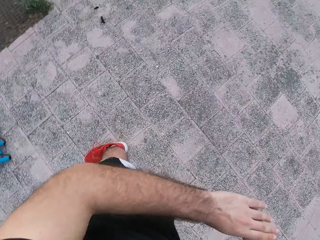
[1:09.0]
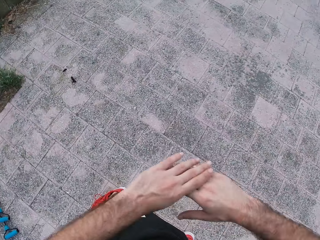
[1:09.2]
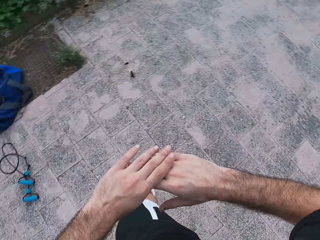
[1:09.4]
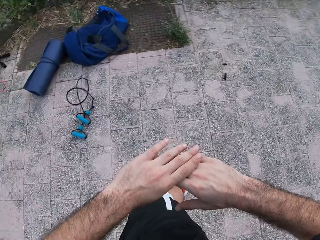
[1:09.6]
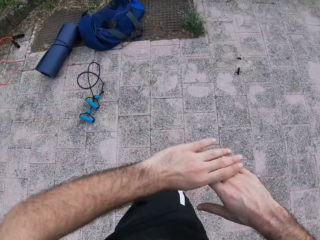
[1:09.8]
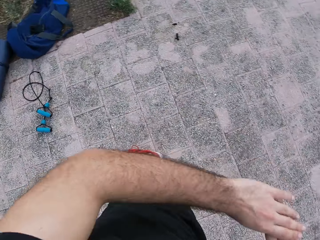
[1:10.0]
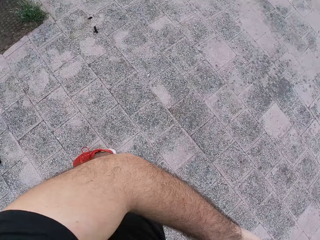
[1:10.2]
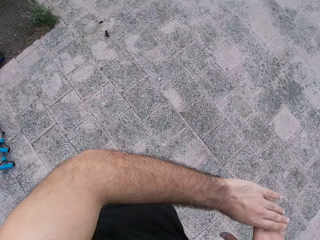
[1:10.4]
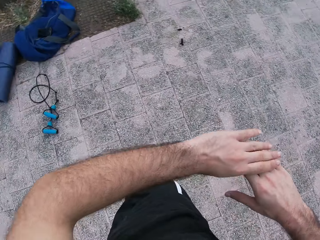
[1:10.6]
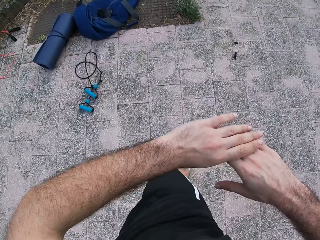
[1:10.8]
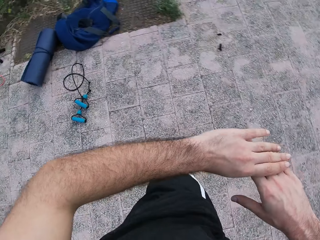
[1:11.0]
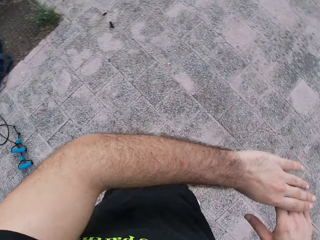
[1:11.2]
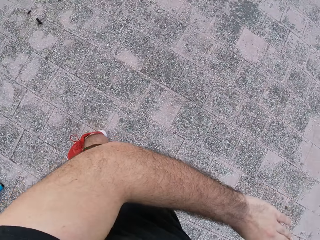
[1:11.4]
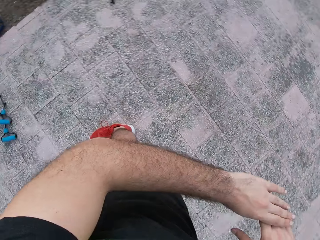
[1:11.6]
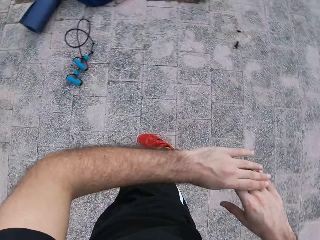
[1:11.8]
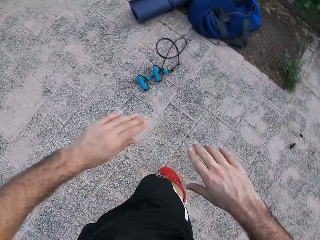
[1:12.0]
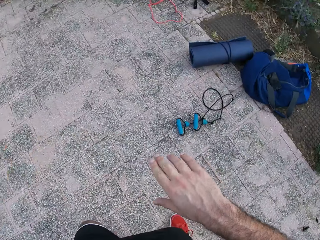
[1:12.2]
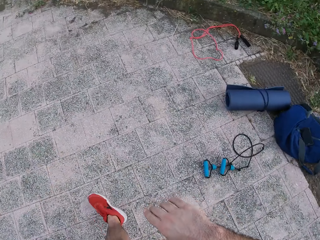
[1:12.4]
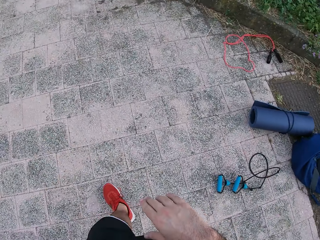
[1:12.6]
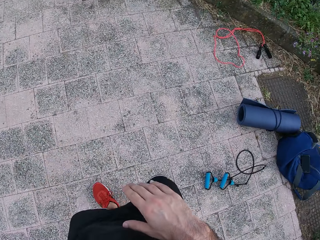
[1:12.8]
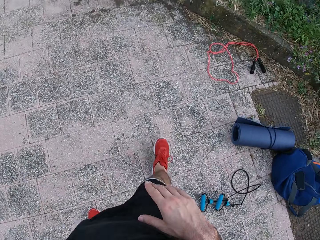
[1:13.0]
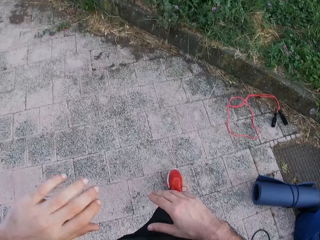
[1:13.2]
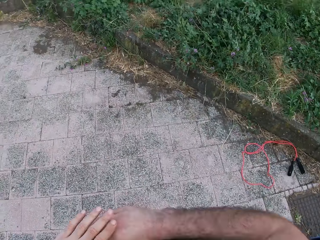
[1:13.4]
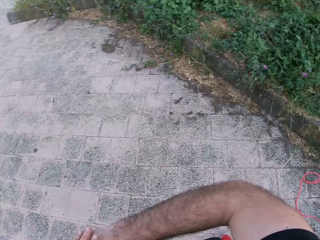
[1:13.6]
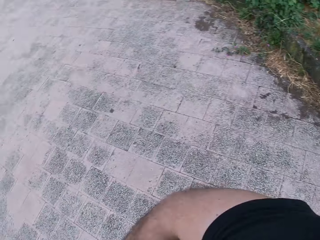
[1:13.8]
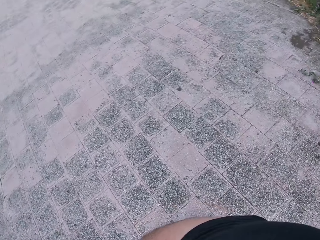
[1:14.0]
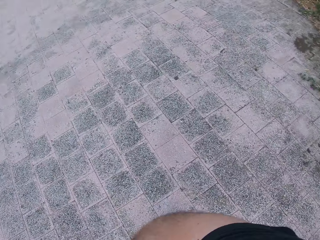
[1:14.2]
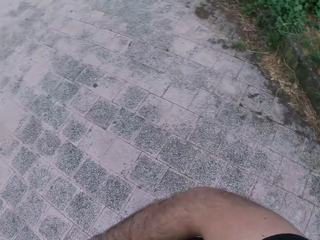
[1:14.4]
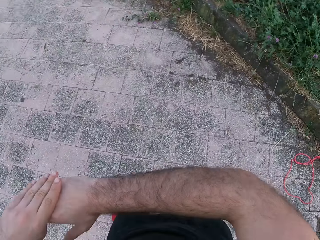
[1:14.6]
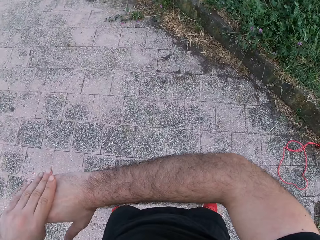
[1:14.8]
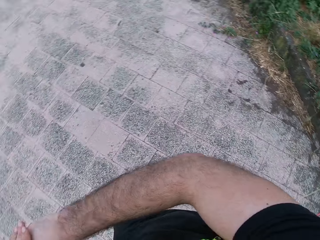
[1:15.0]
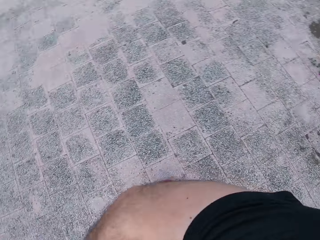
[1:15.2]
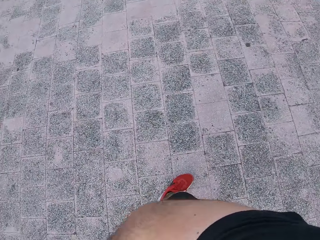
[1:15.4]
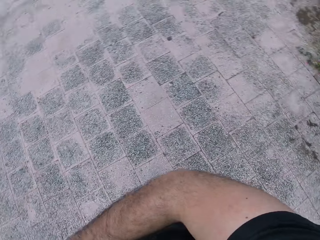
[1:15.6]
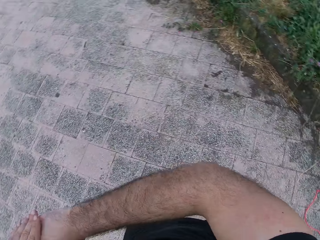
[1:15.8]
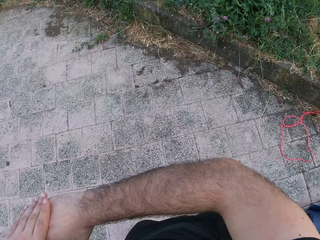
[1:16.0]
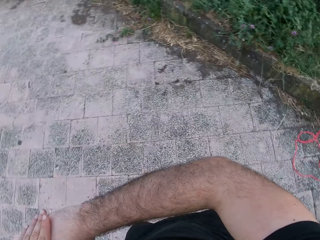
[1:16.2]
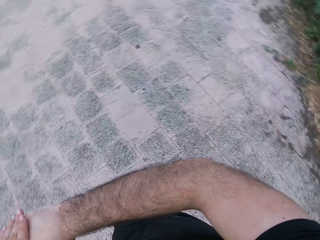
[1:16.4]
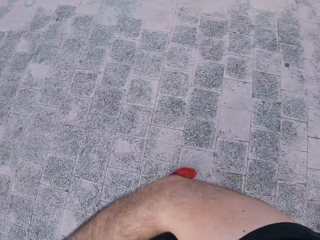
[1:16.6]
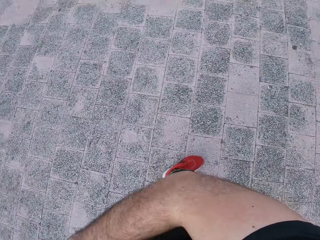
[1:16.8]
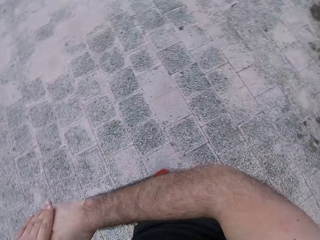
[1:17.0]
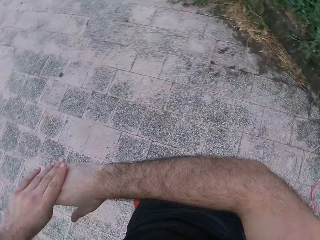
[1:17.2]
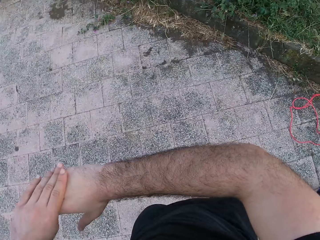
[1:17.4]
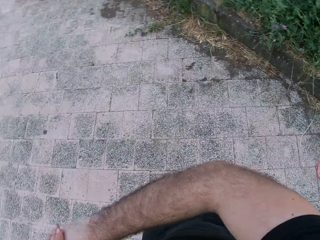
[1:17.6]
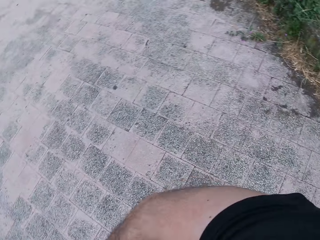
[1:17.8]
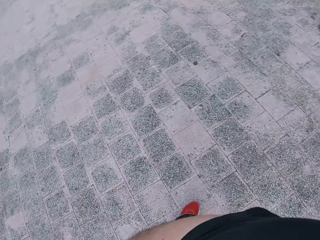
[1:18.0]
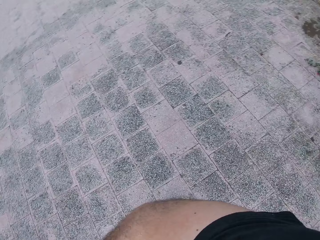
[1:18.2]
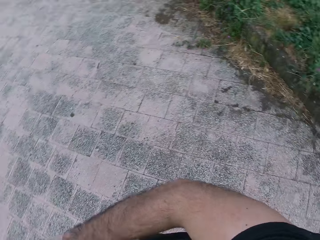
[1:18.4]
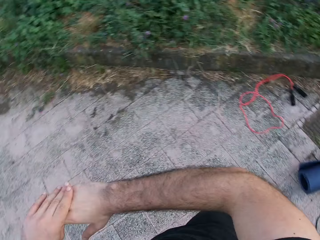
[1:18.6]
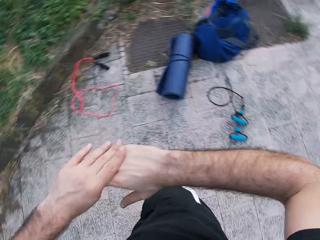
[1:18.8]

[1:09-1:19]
The camera wearer swings his hands to the right. He makes a step. He stretches both hands. He swings his hands to the left.

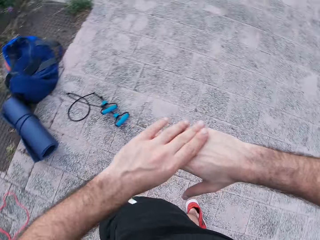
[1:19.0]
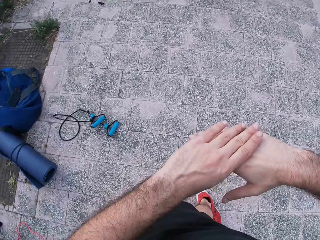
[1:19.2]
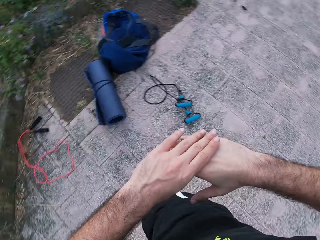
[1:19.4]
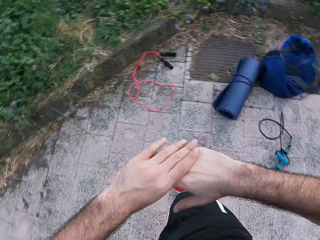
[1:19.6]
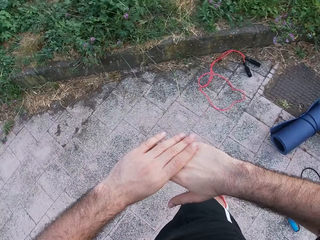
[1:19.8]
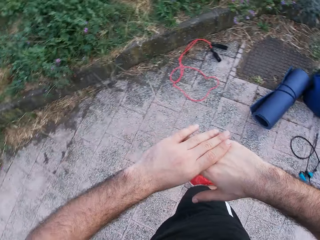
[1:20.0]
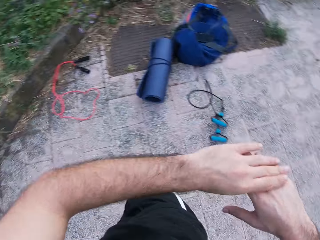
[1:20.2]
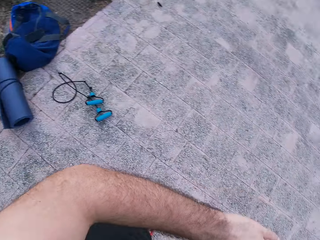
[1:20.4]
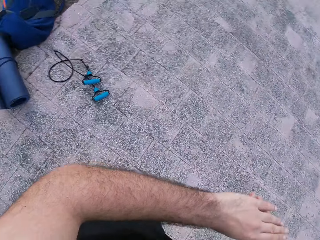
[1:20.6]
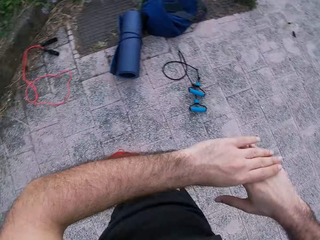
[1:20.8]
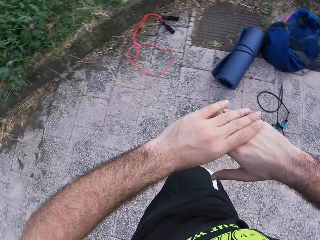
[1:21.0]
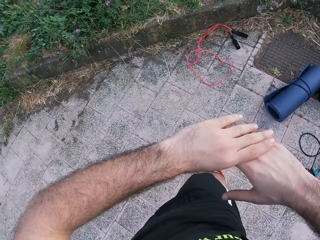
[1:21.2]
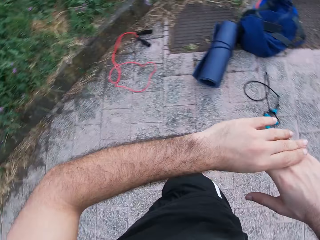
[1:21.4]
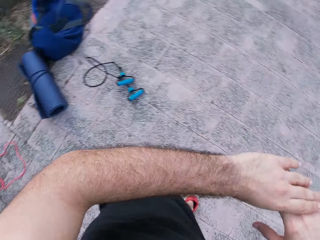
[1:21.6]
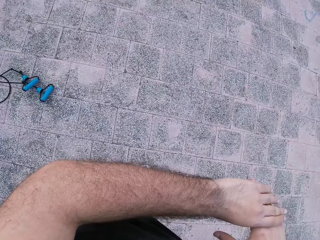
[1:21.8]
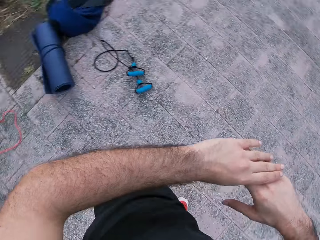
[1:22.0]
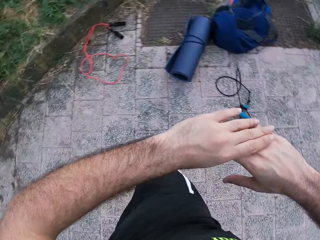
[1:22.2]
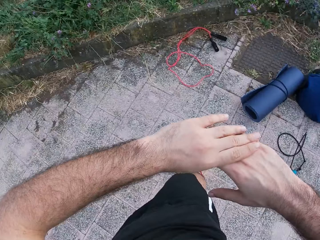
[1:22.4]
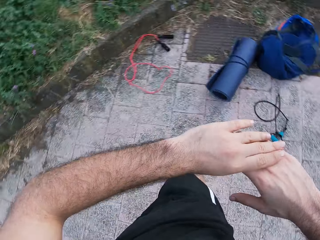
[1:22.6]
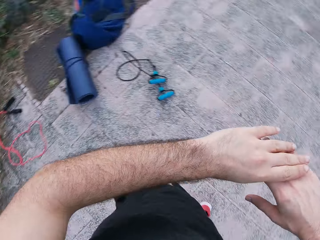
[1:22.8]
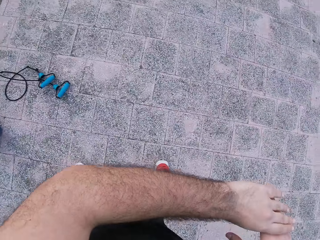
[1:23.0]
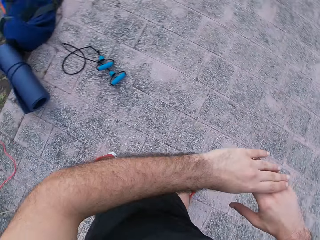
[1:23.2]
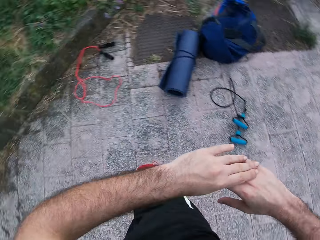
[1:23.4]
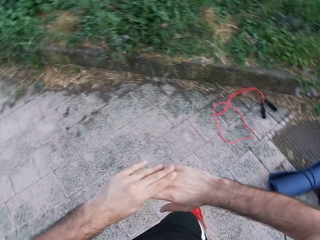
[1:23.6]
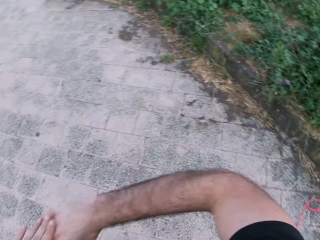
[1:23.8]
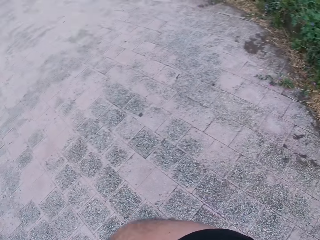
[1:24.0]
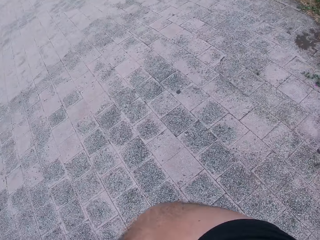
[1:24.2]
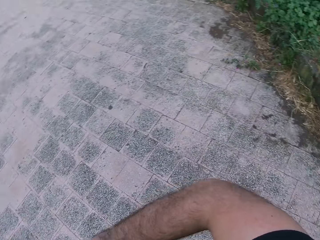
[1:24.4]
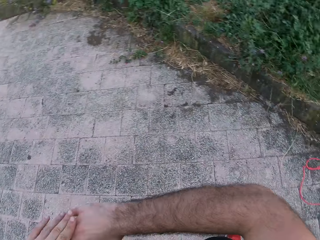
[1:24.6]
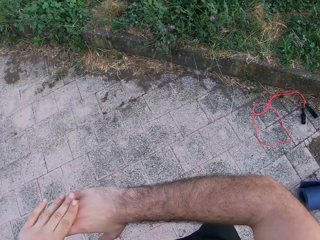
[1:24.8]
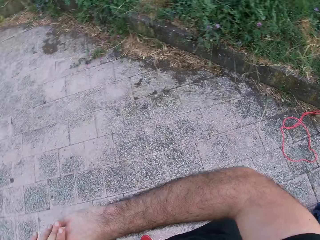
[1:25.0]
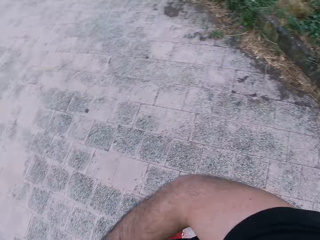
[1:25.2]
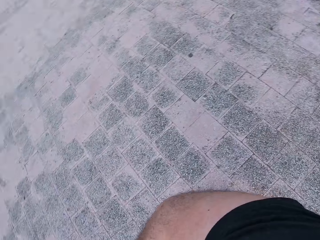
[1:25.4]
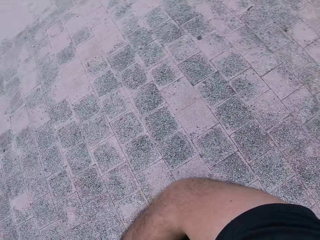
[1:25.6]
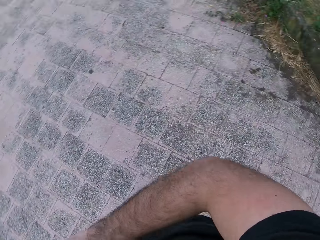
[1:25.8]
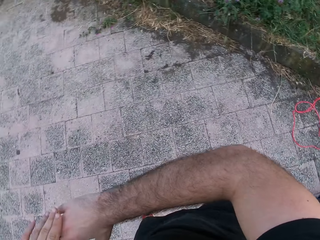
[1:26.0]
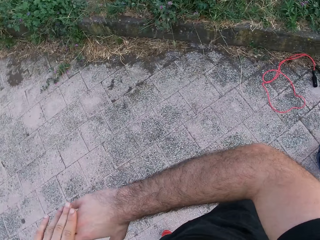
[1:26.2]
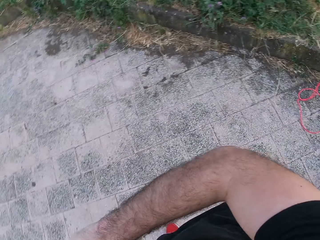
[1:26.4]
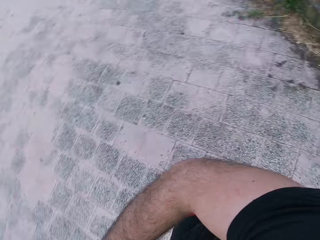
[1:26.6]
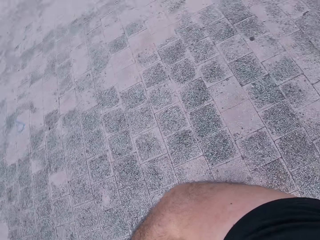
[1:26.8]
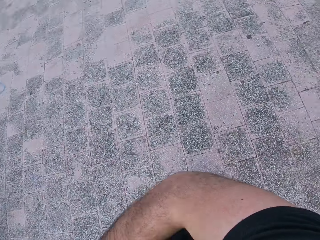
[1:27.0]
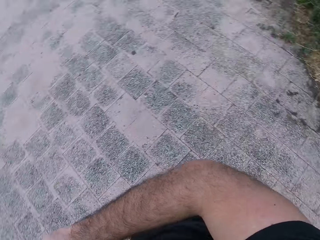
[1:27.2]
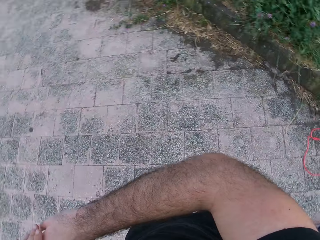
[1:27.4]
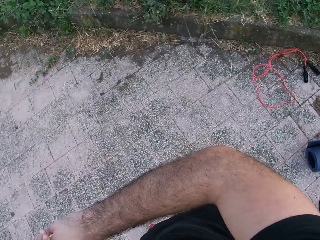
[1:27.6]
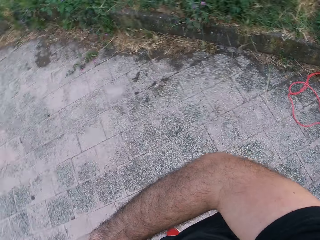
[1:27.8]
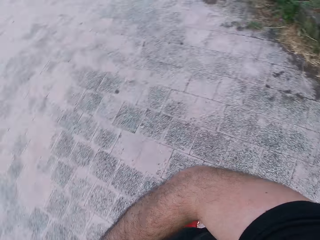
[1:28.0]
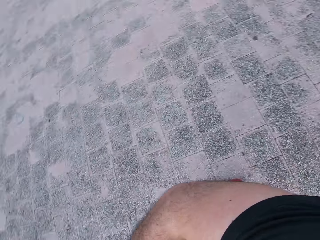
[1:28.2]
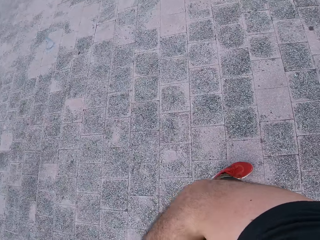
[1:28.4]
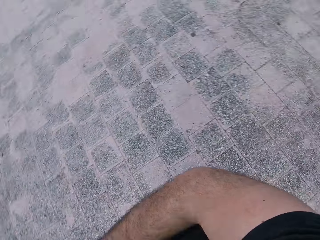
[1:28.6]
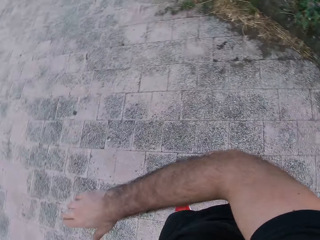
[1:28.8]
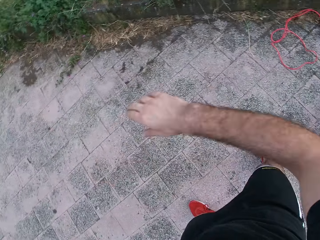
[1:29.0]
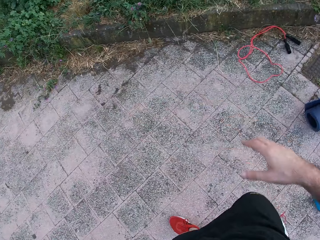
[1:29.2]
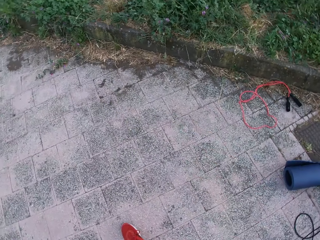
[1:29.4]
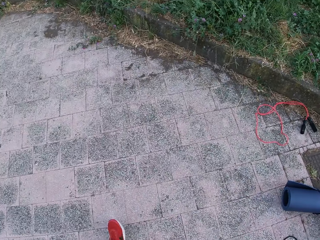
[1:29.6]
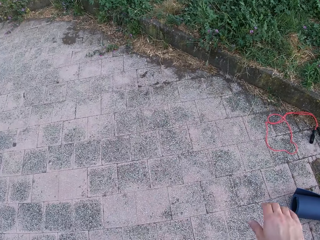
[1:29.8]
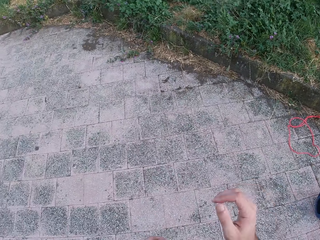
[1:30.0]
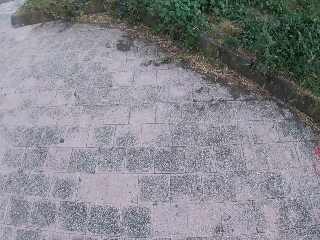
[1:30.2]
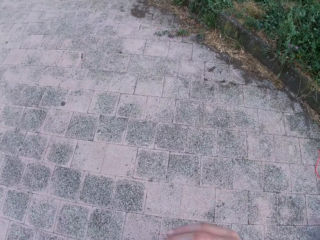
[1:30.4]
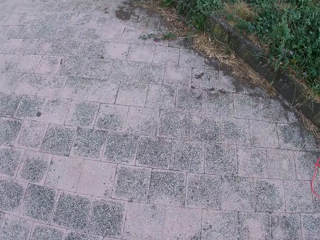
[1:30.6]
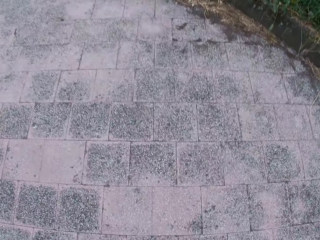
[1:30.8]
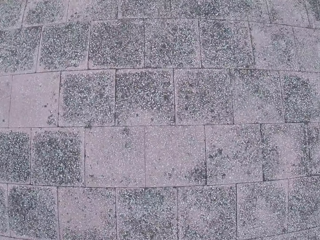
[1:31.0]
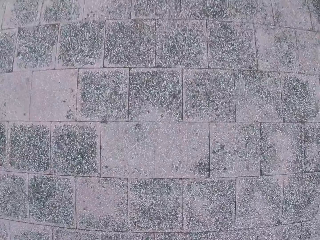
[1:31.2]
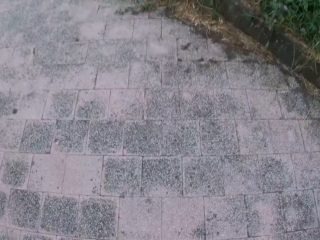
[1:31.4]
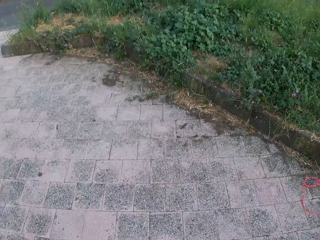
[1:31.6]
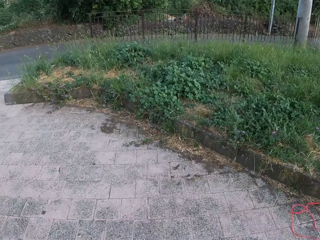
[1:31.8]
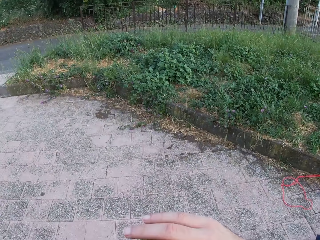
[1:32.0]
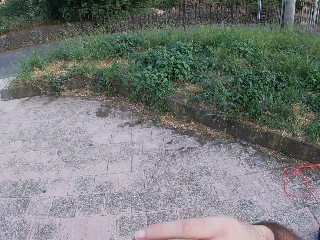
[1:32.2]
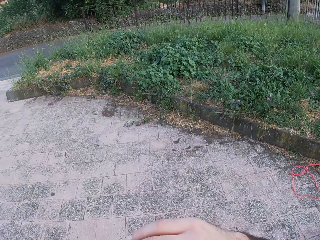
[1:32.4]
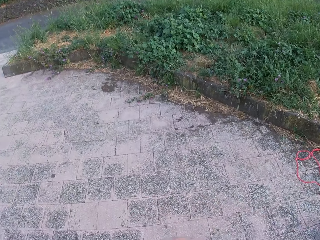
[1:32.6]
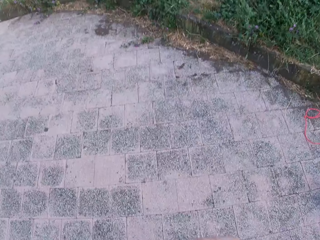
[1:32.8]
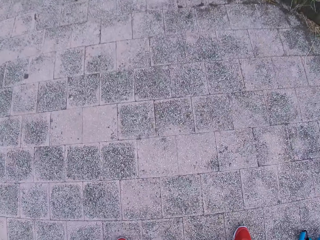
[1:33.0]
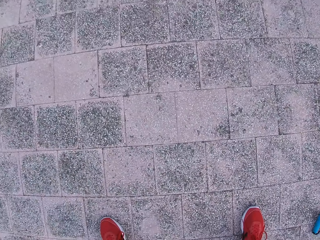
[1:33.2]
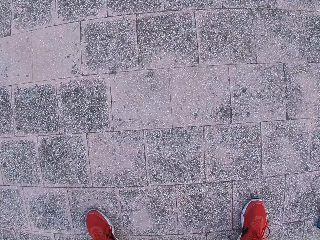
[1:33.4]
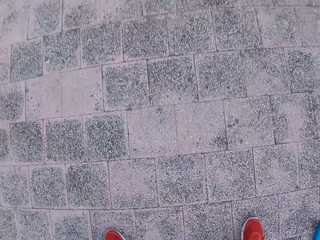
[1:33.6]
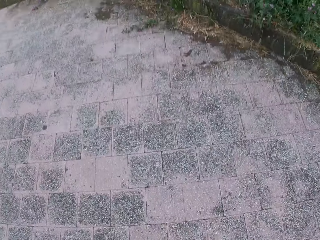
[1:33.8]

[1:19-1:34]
The camera wearer swings his hands to the right. He swings his hands to the left. He moves both hands and does exercise.
